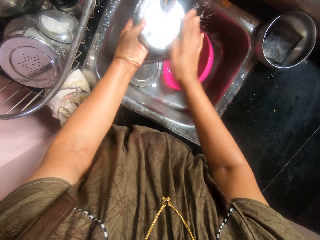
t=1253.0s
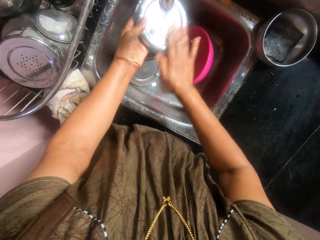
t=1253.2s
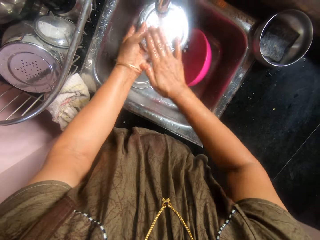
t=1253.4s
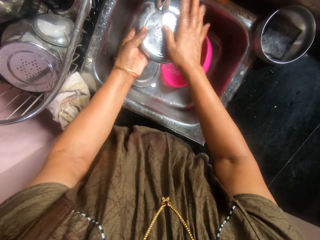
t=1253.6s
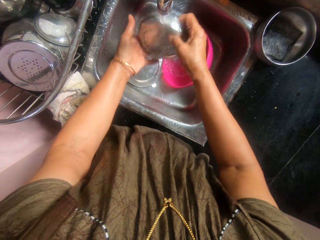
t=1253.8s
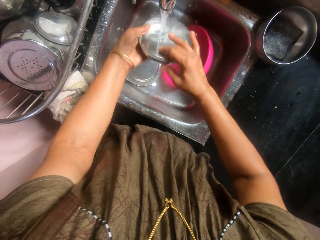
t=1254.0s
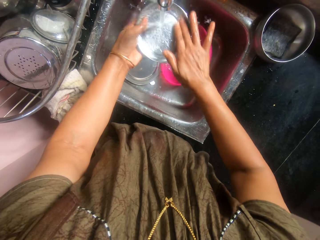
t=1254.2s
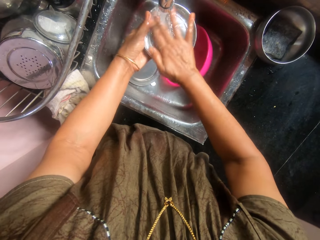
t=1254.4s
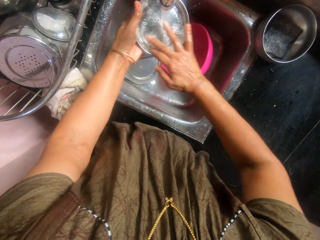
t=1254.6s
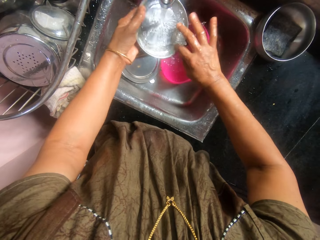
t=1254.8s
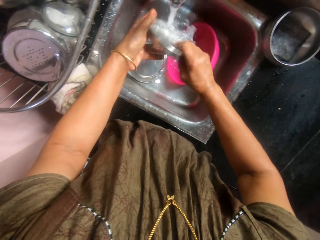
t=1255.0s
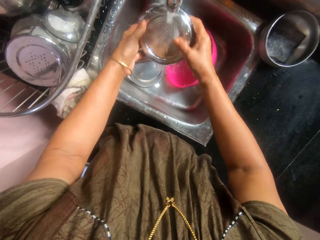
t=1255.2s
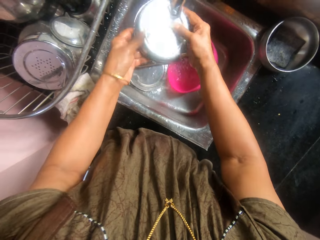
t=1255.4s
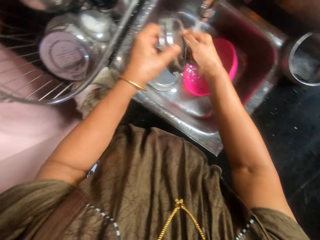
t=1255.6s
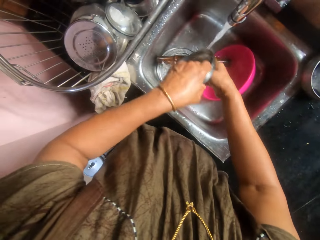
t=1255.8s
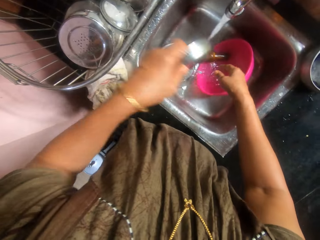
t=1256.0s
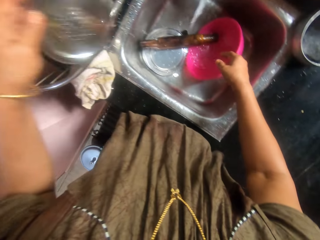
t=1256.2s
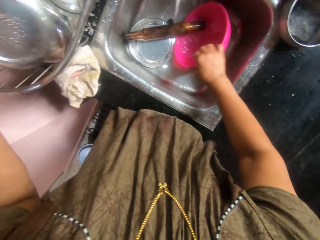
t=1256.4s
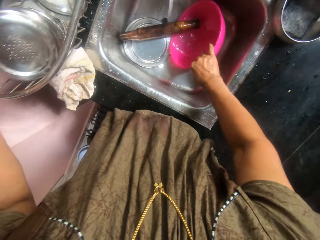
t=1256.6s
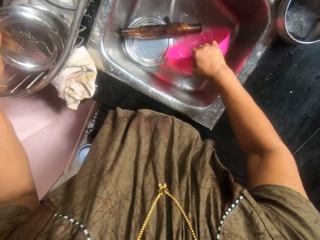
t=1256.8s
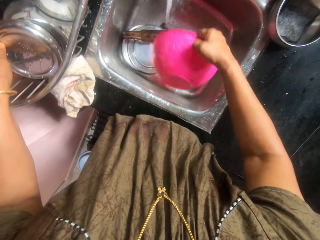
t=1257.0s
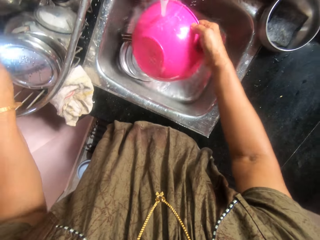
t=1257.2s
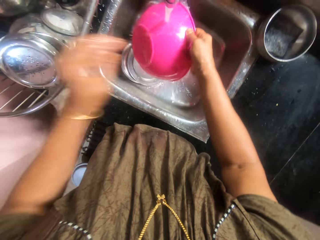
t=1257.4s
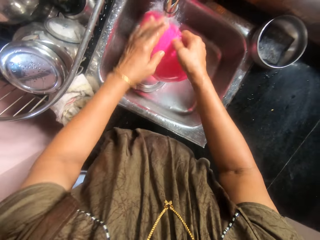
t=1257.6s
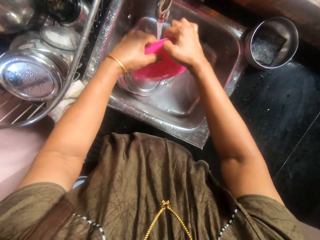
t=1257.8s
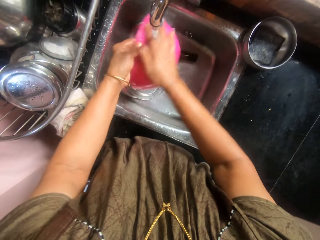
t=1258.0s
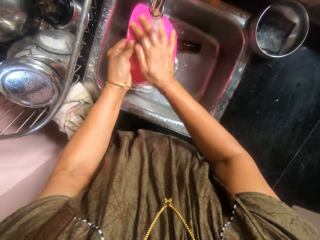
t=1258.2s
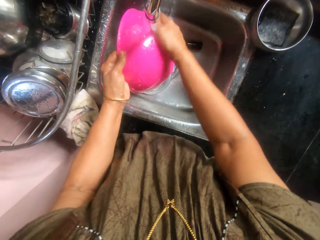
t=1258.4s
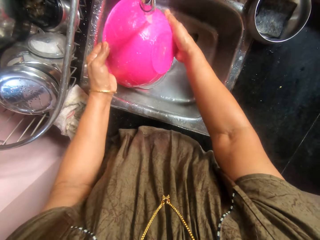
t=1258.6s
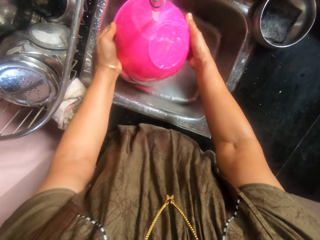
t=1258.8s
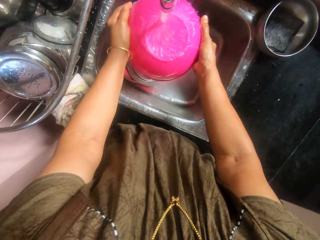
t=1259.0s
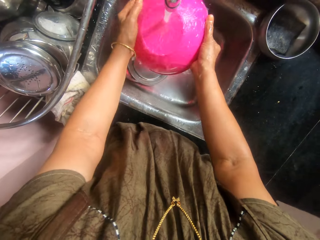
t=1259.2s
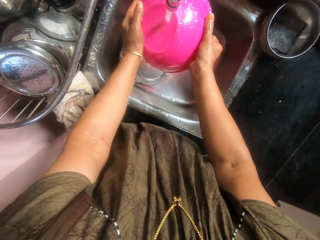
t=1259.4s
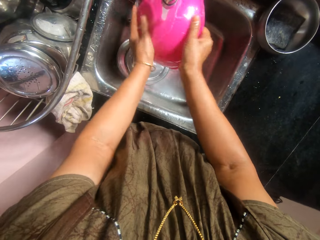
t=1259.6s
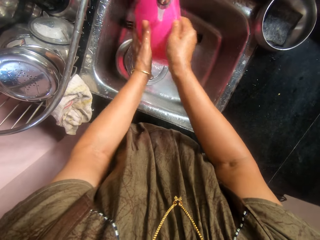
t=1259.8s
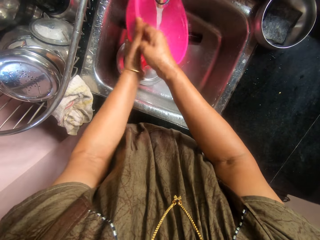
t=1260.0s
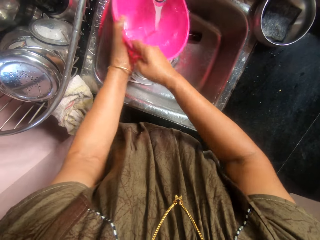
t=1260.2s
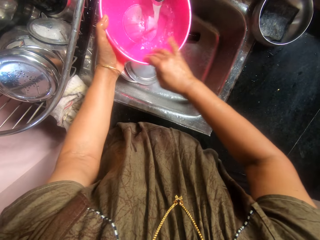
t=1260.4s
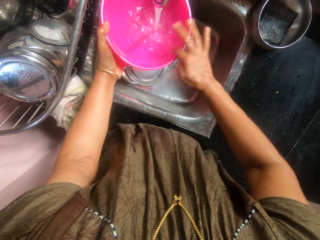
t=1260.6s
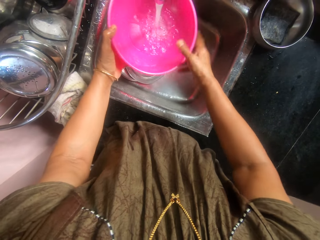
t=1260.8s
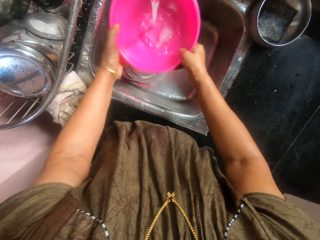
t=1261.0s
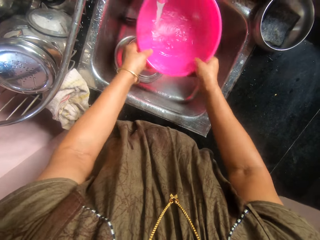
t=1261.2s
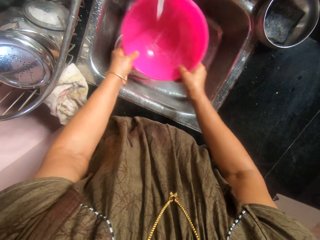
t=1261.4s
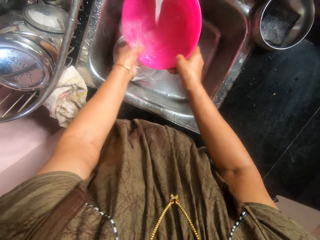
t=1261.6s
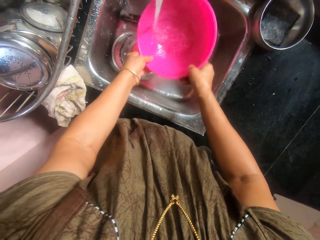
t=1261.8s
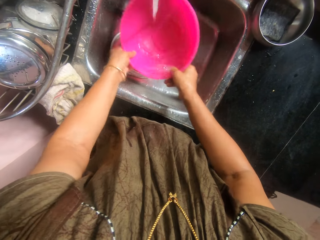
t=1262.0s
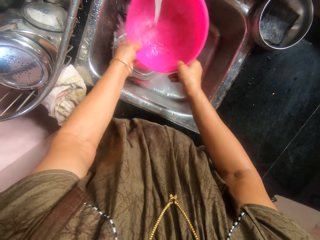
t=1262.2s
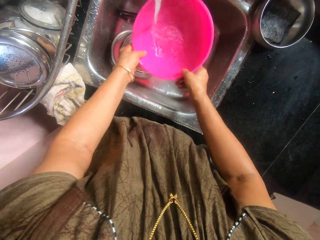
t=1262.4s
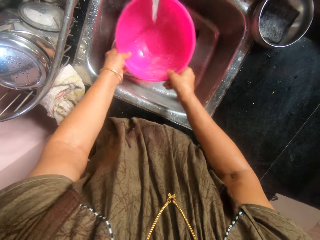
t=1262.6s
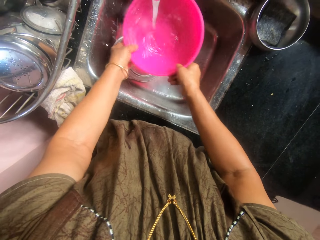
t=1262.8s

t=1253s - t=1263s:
The camera wearer rinses the food flask cover in her hands under the tap. She places the food flask cover in the kitchen rack with her left hand. She picks up the pink bowl in the sink with her right hand. She rinses the pink bowl in her hands under the tap.

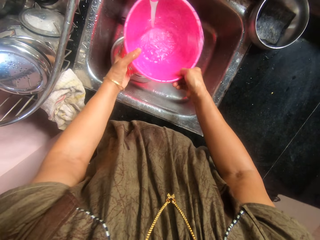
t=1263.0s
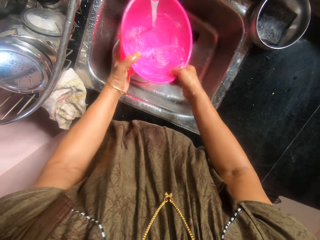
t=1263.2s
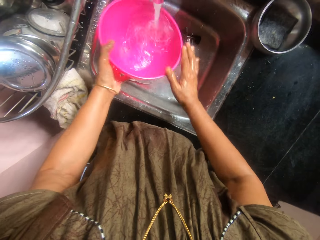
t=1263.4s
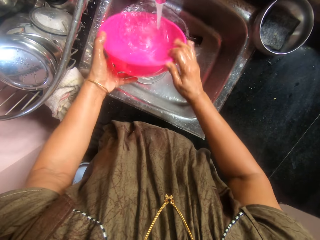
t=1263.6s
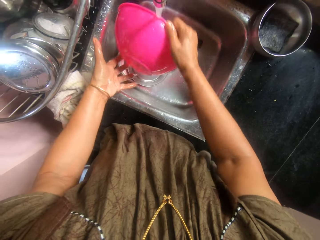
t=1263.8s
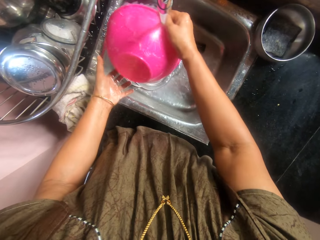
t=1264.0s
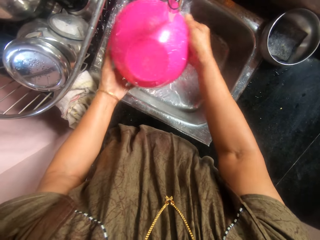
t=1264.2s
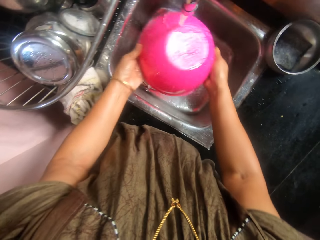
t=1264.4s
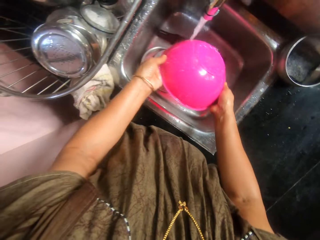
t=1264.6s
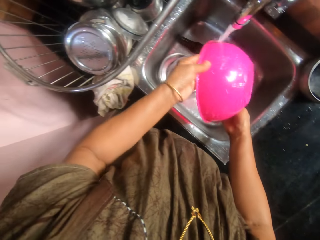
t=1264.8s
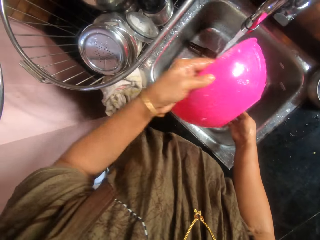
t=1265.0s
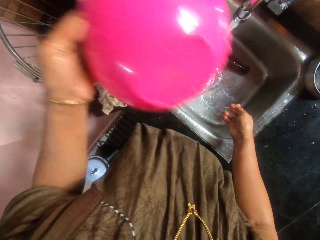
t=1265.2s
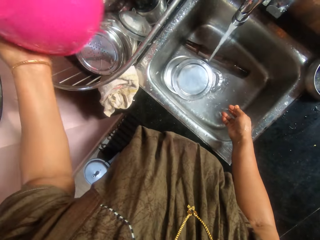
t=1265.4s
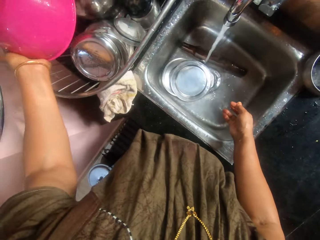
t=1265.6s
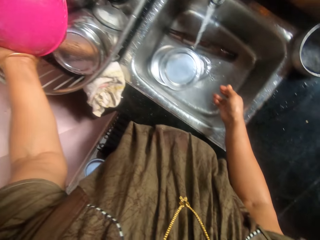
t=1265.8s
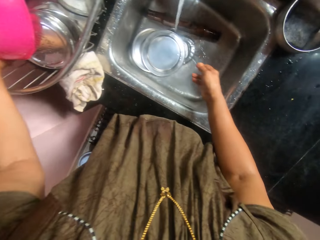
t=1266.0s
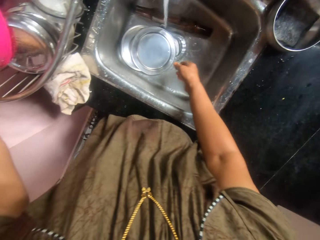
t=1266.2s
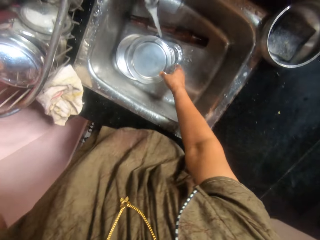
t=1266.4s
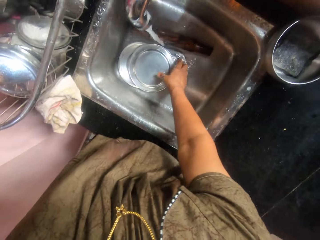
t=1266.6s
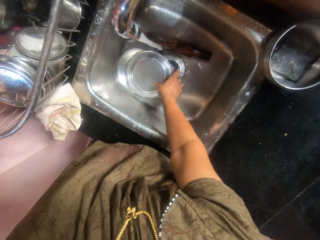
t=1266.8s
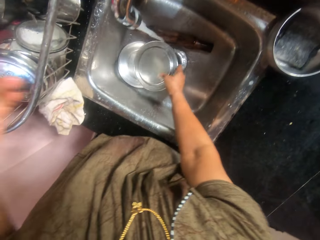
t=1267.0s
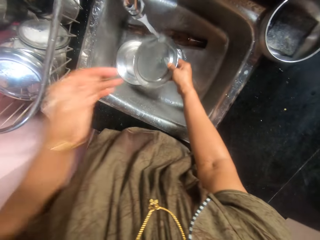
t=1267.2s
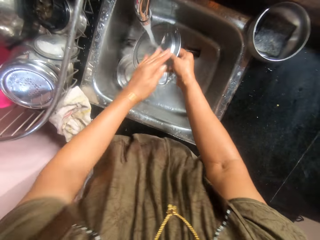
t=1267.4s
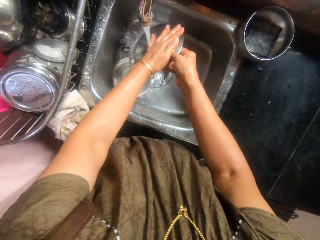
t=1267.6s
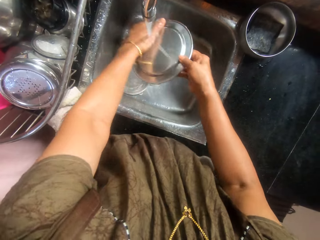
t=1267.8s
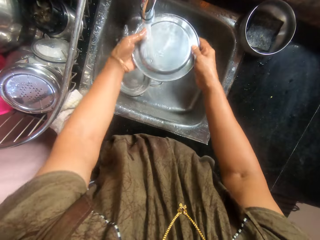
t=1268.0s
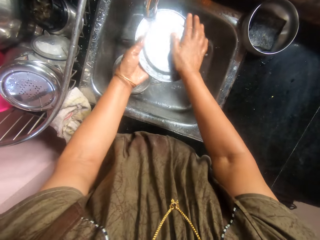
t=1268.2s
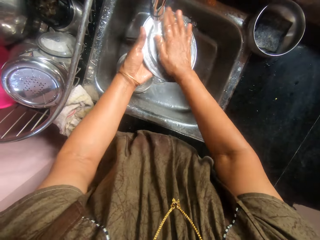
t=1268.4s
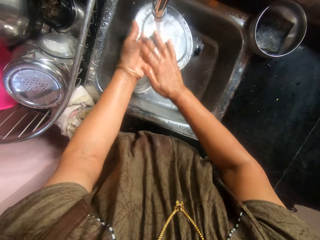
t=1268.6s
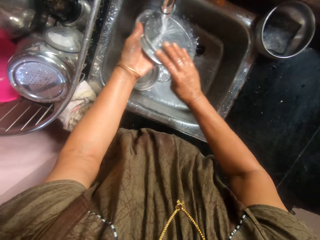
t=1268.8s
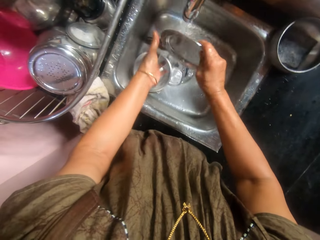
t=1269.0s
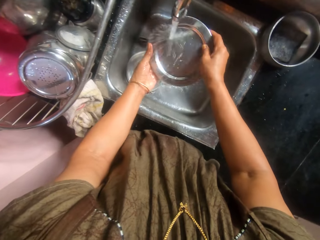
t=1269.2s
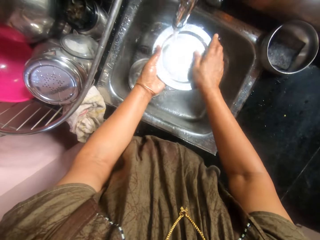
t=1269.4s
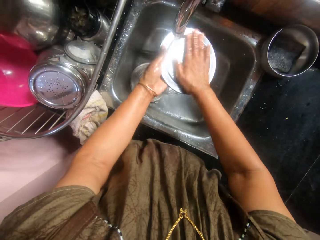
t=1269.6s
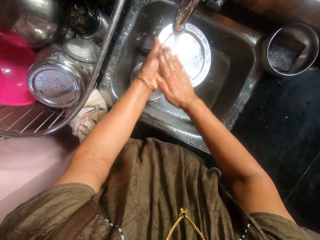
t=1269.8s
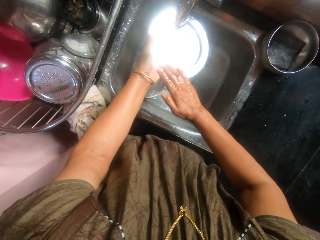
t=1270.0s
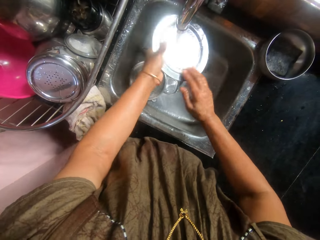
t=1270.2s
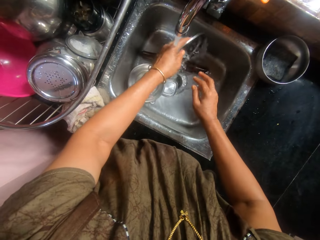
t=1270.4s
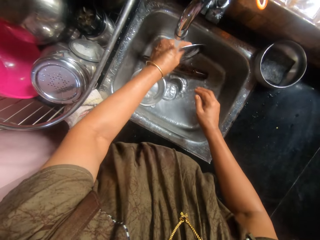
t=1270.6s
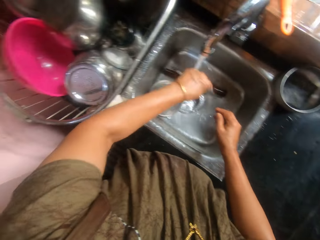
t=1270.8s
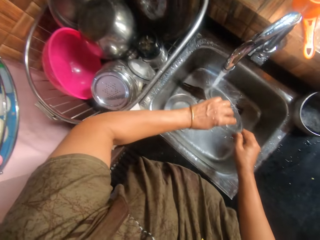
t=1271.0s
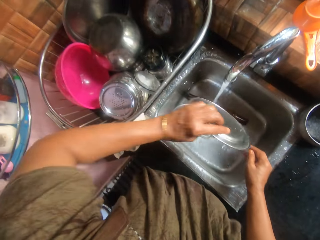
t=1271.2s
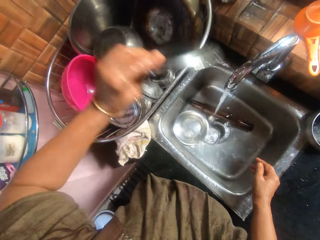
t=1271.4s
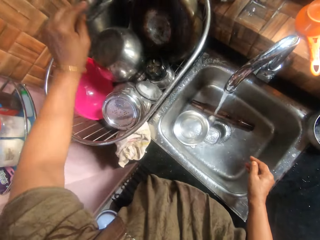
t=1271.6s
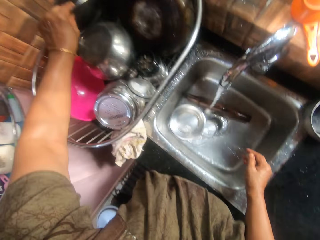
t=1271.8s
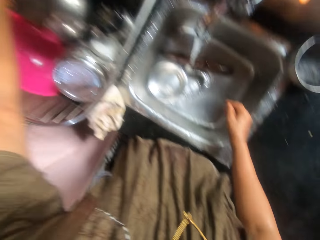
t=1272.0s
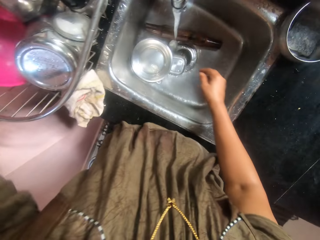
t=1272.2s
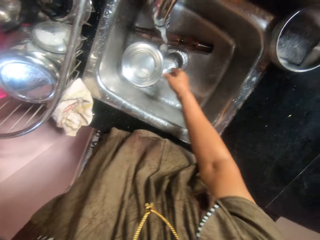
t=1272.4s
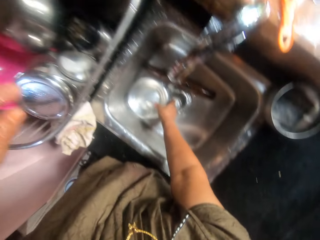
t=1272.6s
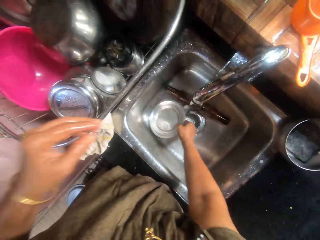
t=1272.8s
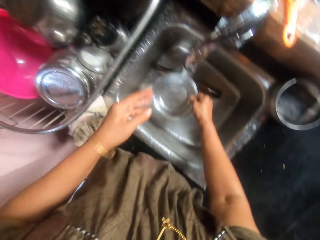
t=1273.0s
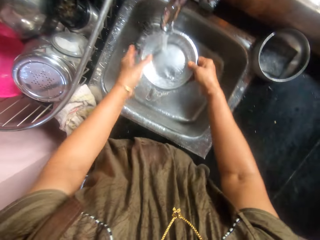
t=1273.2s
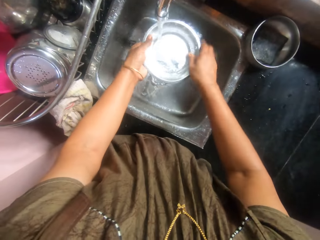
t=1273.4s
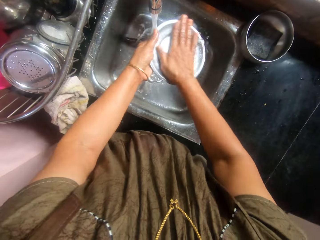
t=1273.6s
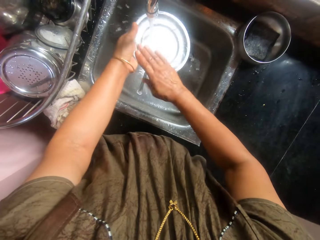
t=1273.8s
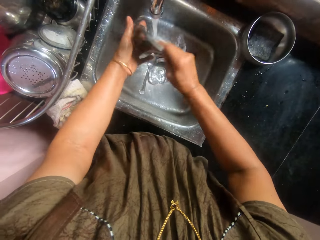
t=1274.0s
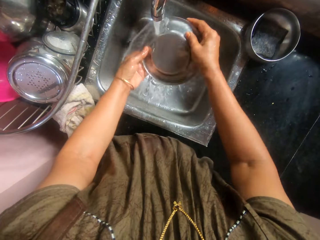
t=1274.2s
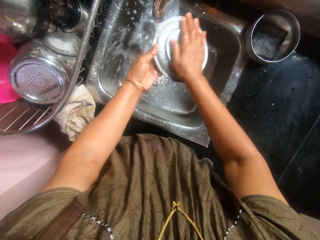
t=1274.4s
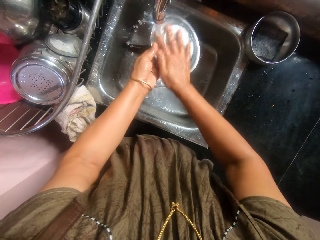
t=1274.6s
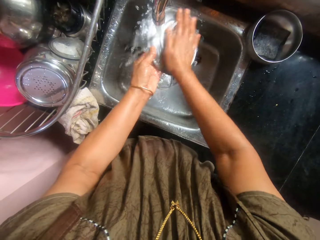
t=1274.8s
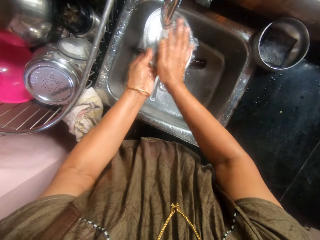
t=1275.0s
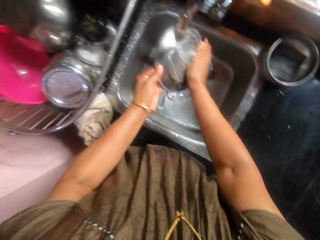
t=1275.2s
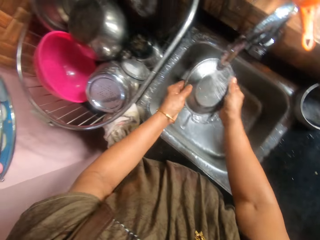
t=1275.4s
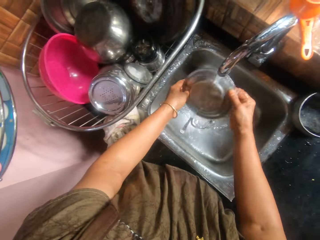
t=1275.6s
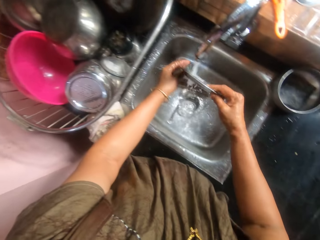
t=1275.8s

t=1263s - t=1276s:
The camera wearer places the pink bowl in the kitchen rack with her left hand. She picks up the bowl cover in the sink with her right hand. She rinses the bowl cover in her hands under the tap. She places the bowl cover in the kitchen rack with her left hand. She picks up the bowl cover in the sink with her right hand. She rinses the bowl cover in her hands under the tap.
